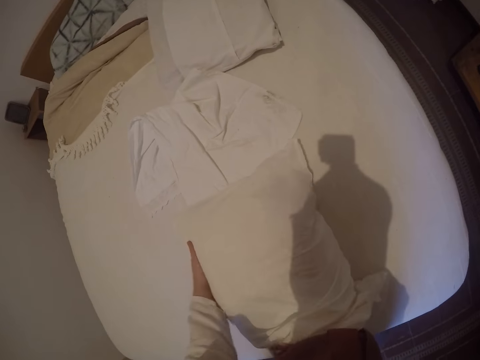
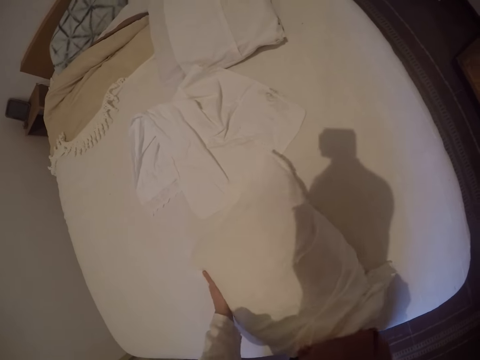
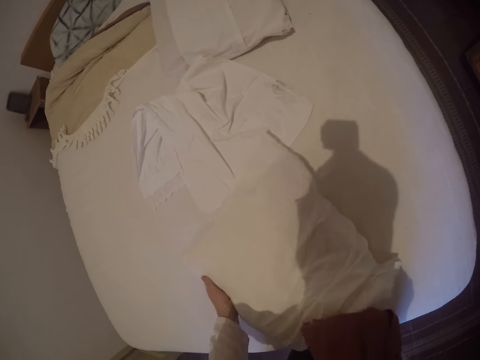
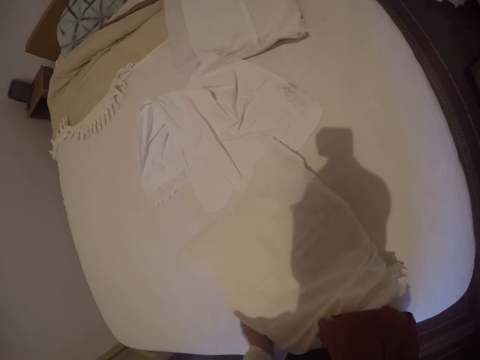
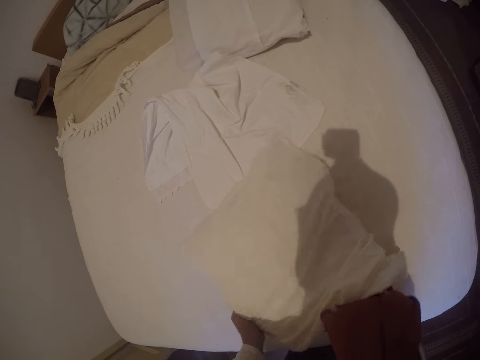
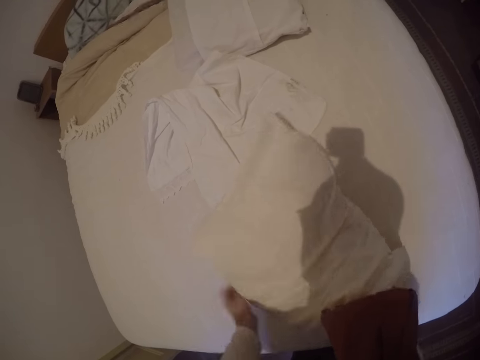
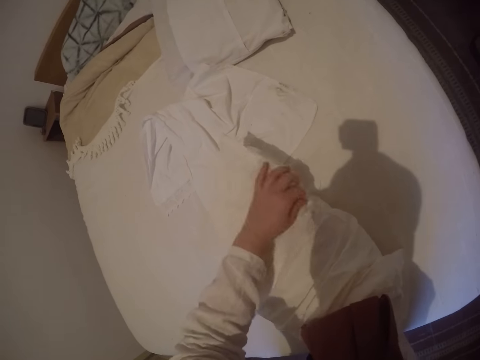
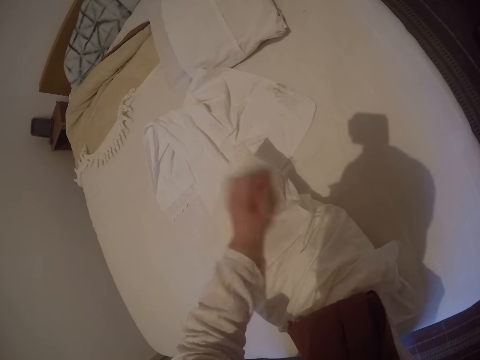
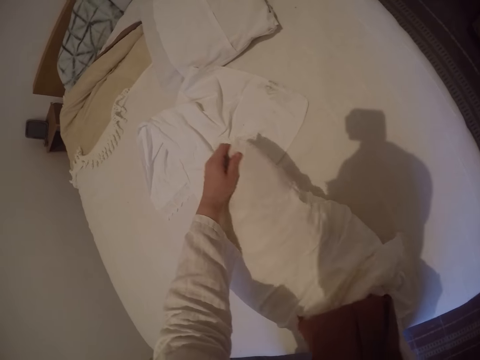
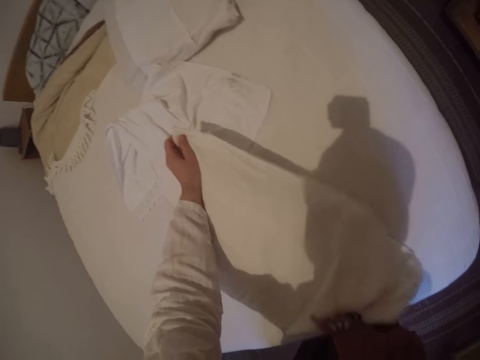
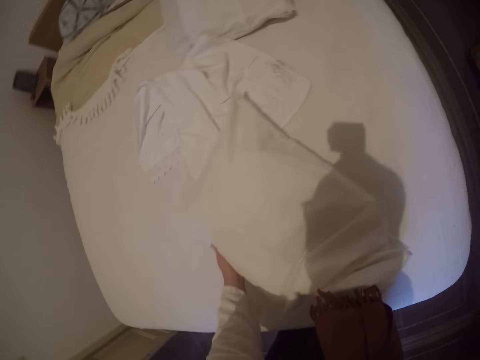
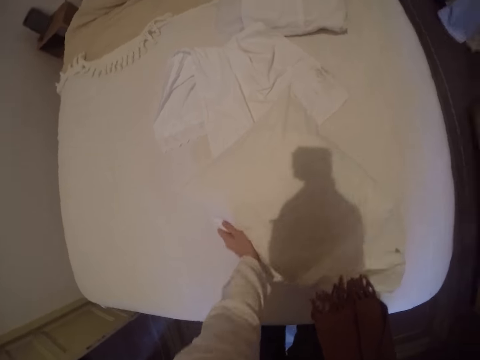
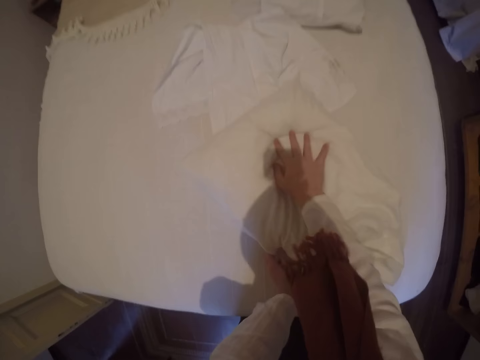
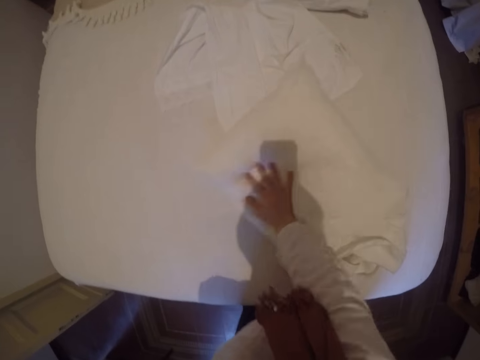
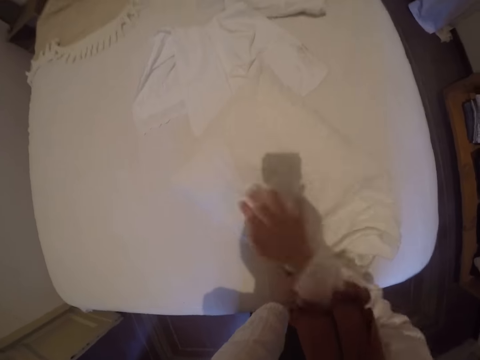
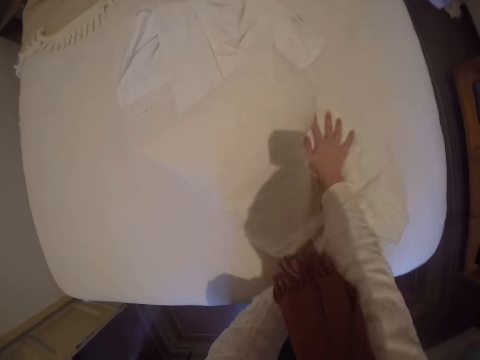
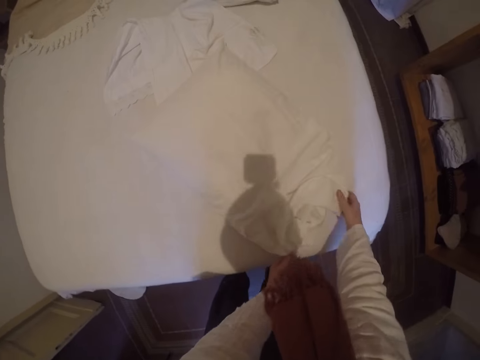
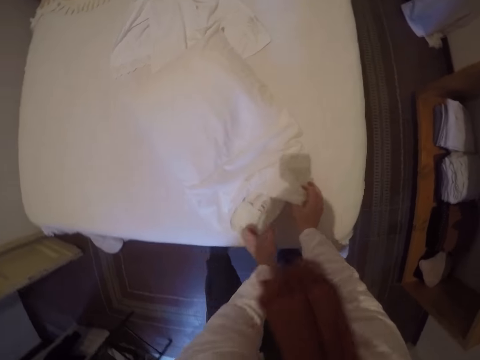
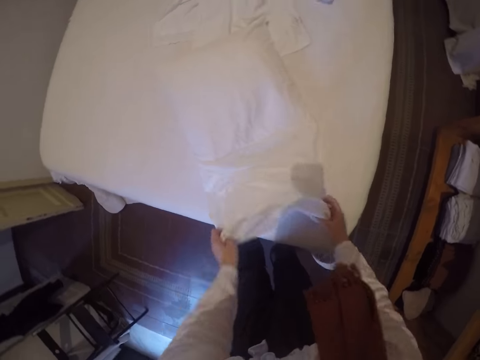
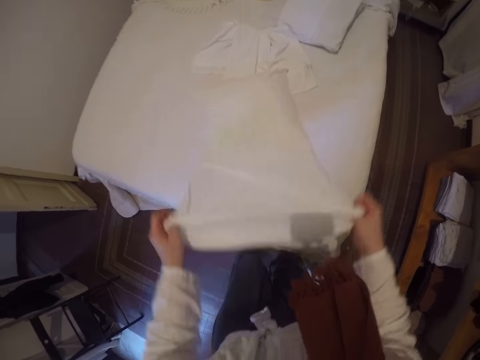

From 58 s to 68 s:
The camera wearer makes the pillow inside its case. They pat the pillow.

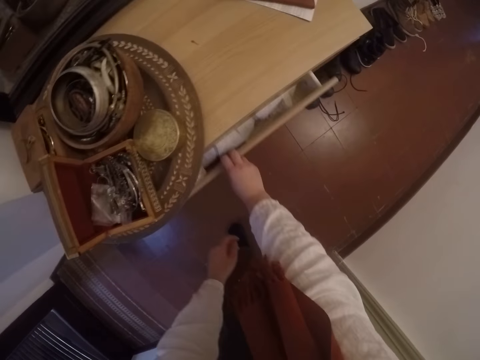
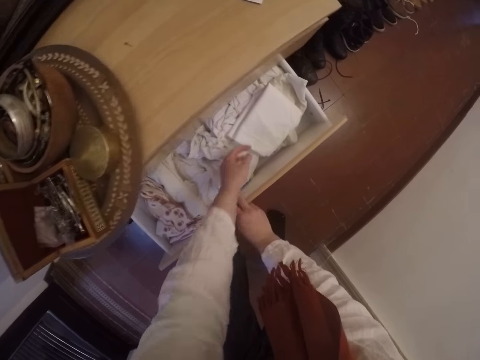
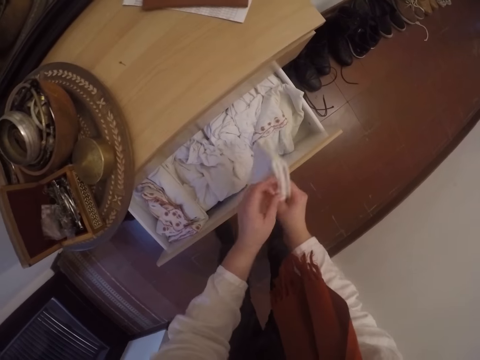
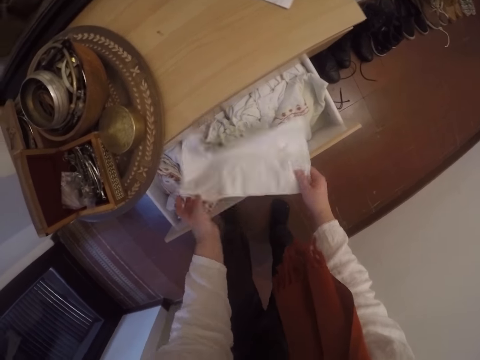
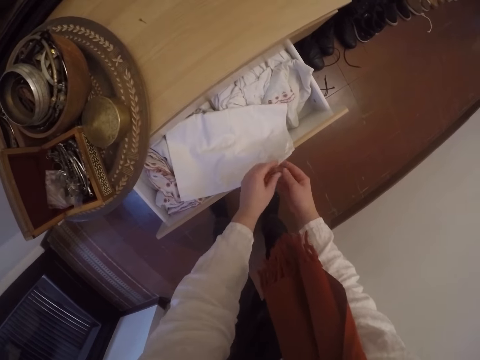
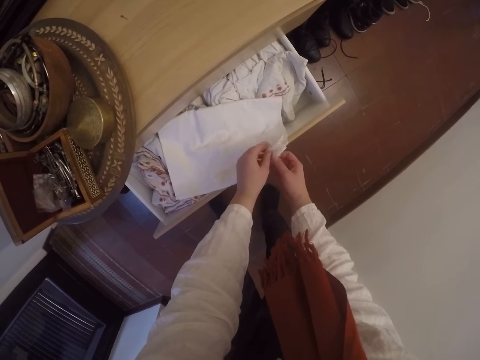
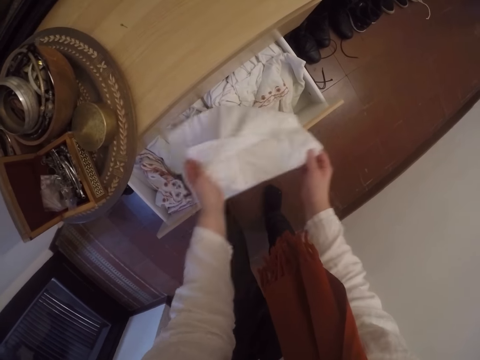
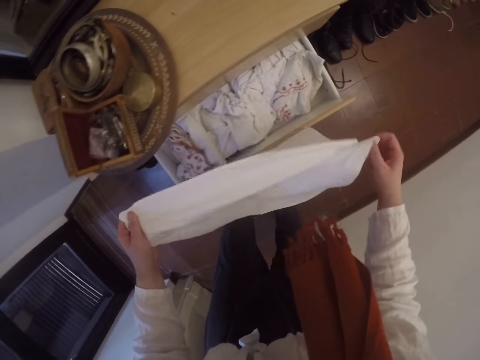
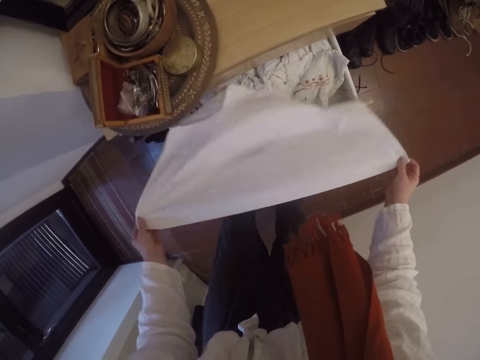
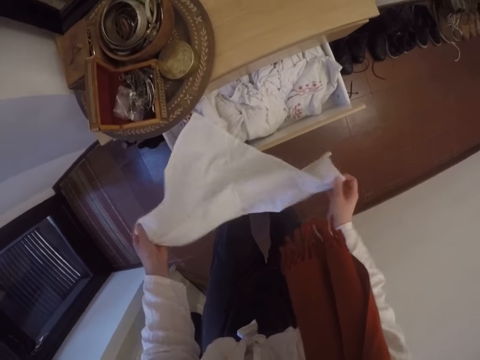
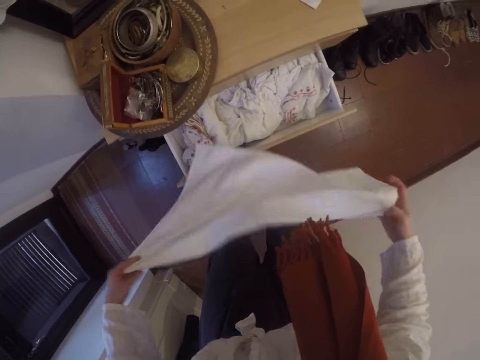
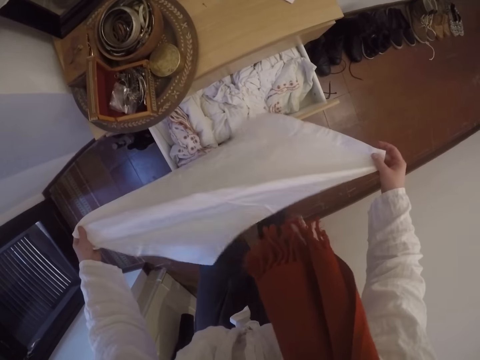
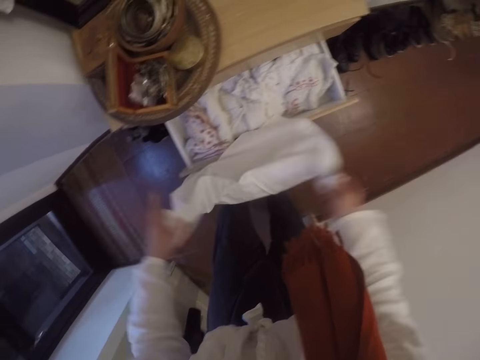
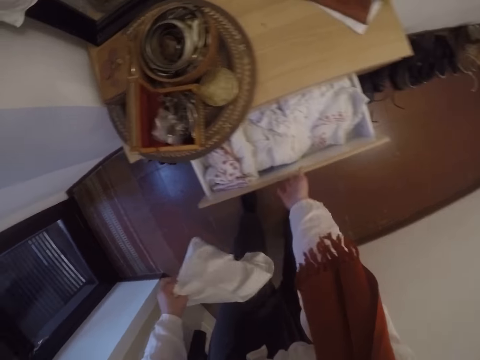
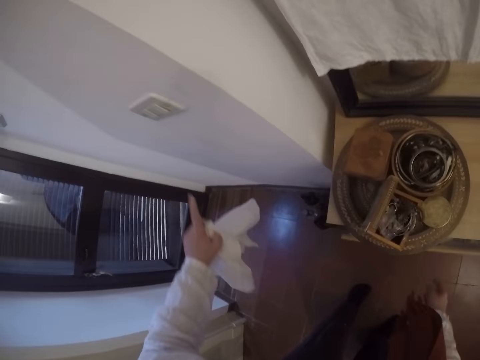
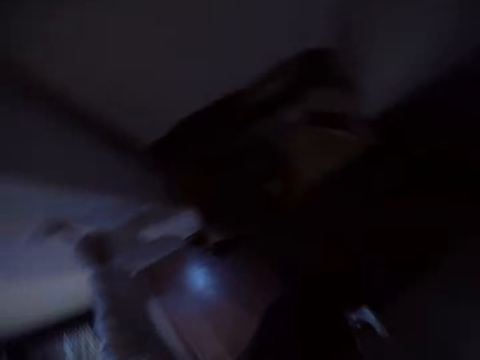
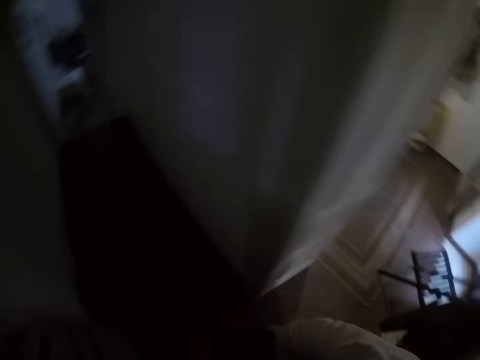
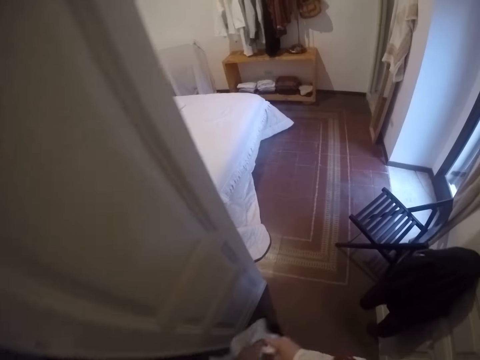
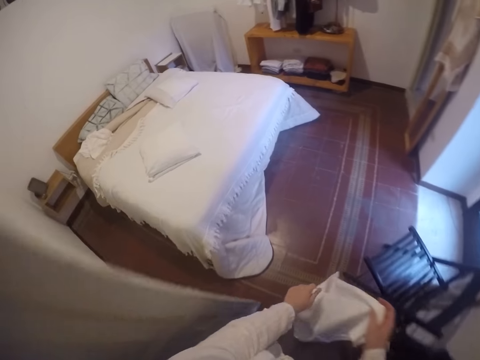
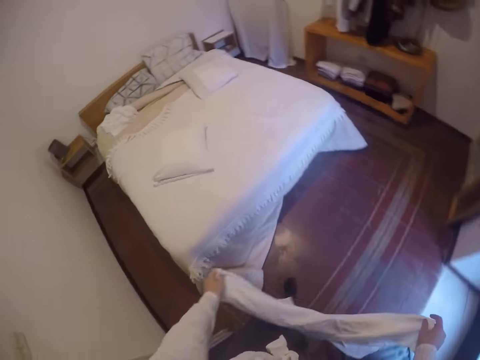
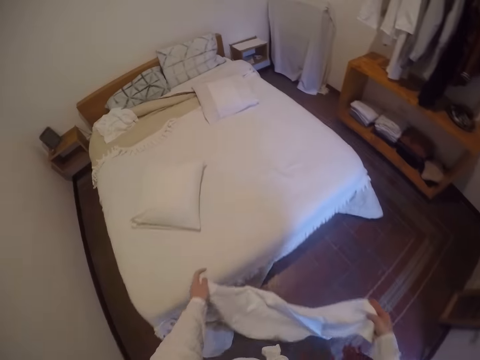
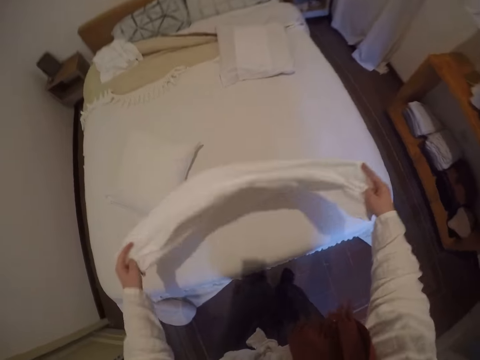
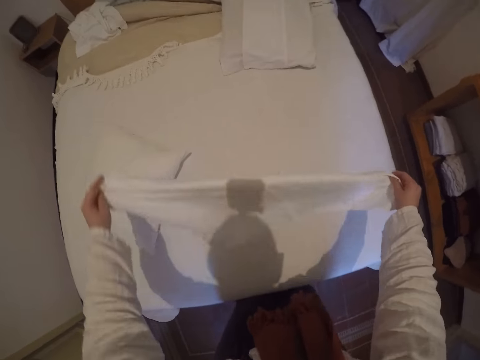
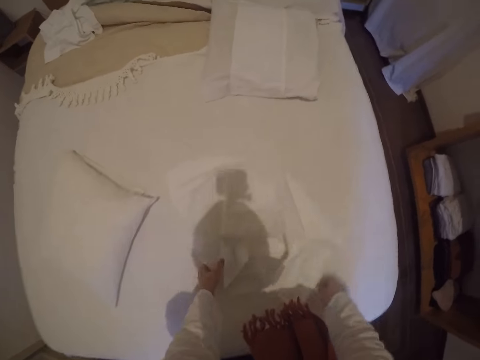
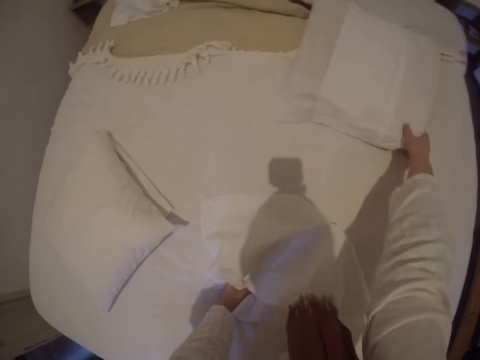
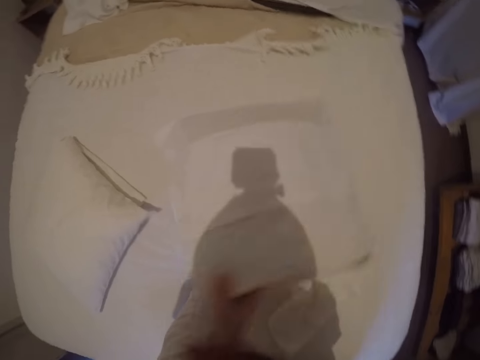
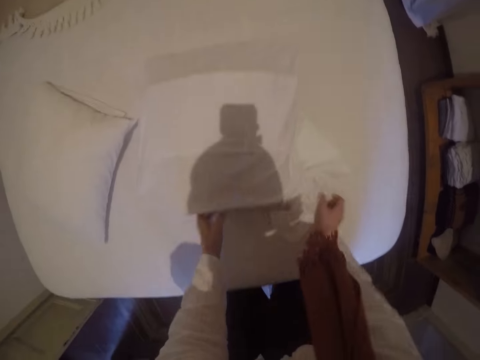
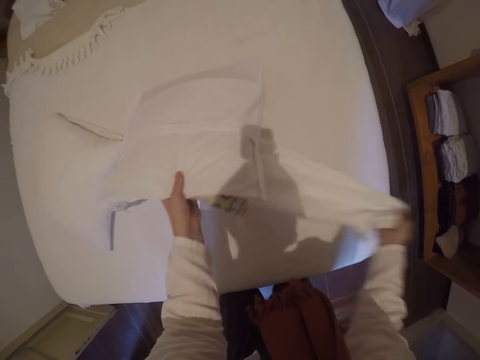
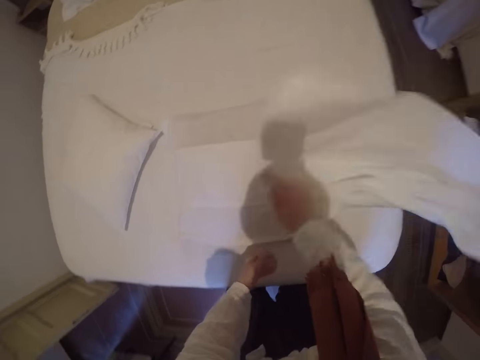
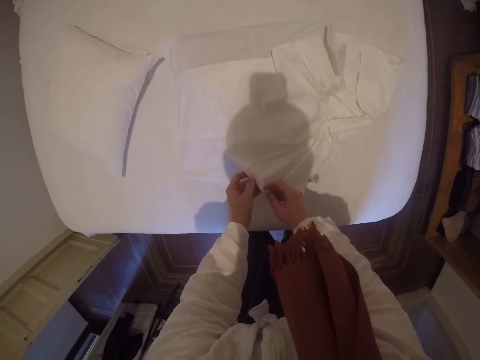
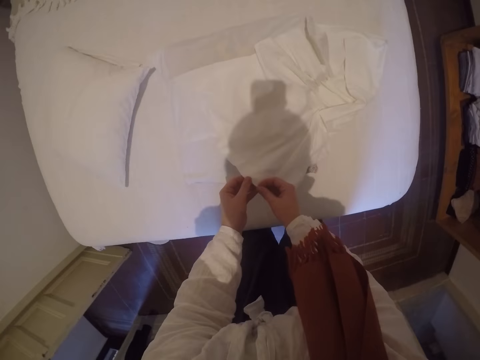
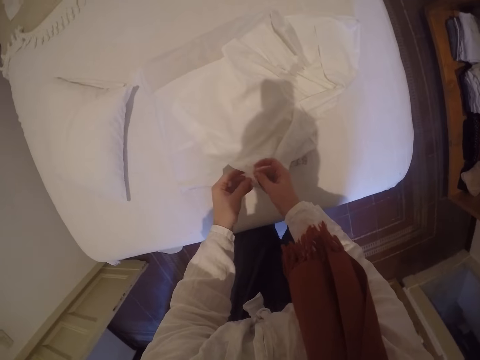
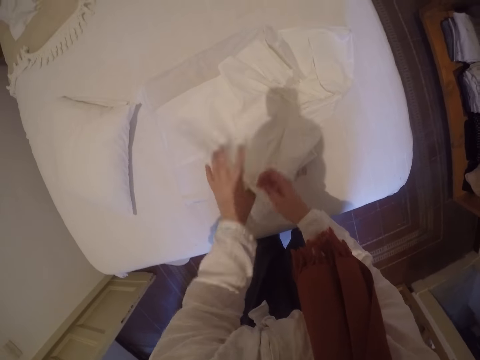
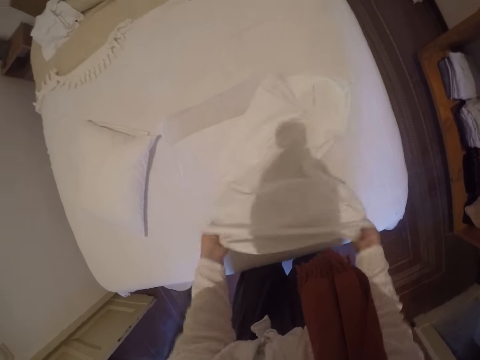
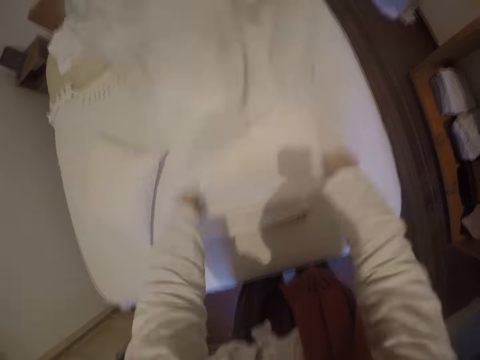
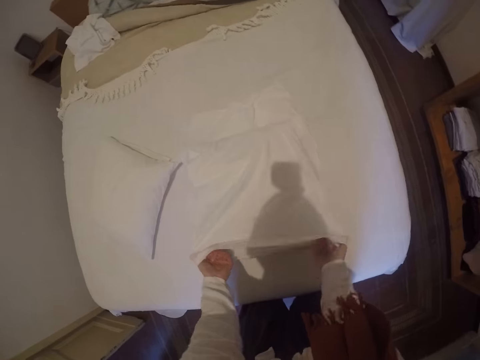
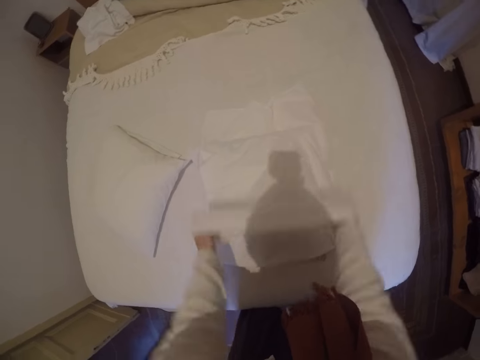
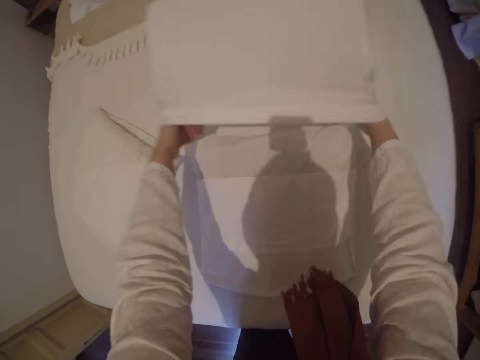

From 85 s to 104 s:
The camera wearer opens the middle drawer. They take out another folded pillowcase. They open up the pillowcase. They close the drawer. They turn off the light switch. They walk back to the bedroom. They put the pillowcase on the bed. They pick a pillow from the bed. They move another pillow to where the pillow case is. They take the pillow case under the pillow. They place the pillow case on the pillow. They spread the pillowcase. They swing the pillow case.
